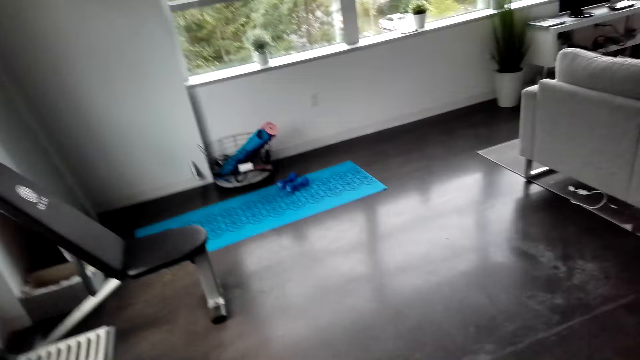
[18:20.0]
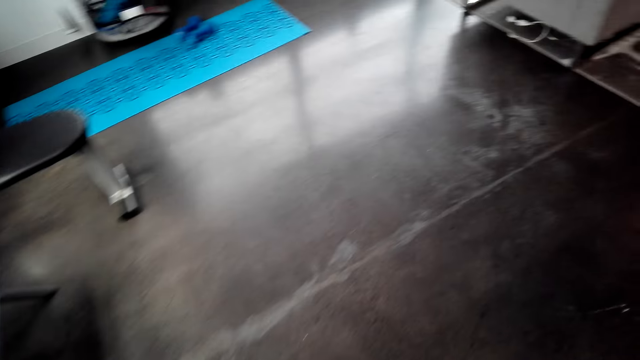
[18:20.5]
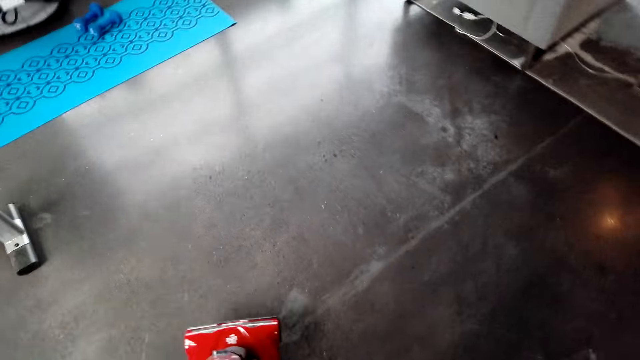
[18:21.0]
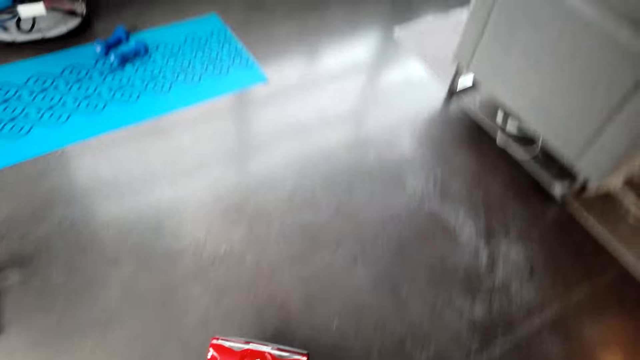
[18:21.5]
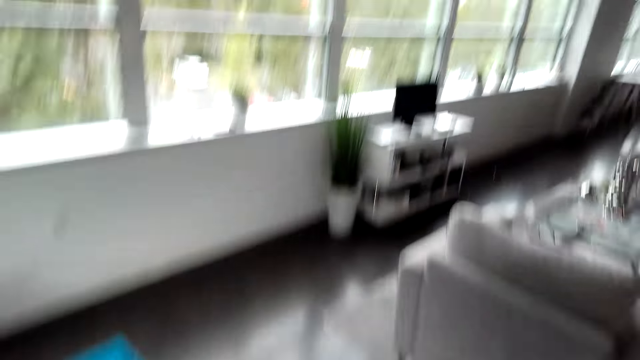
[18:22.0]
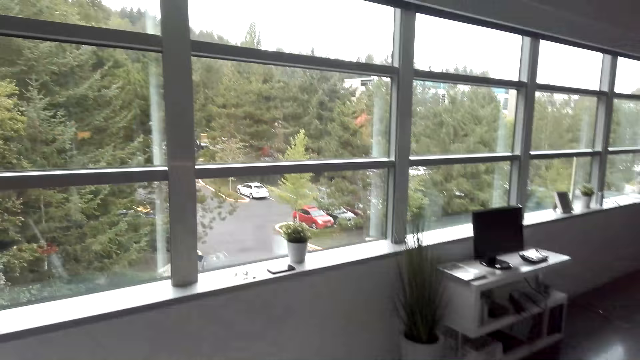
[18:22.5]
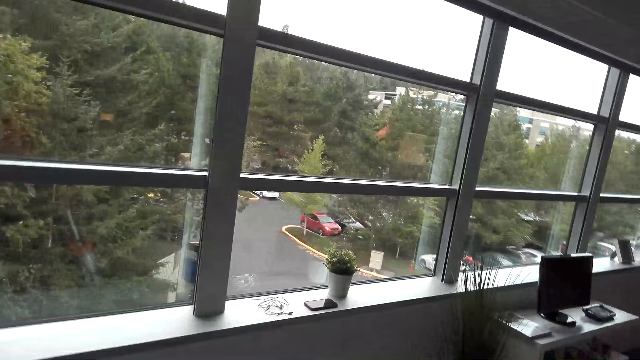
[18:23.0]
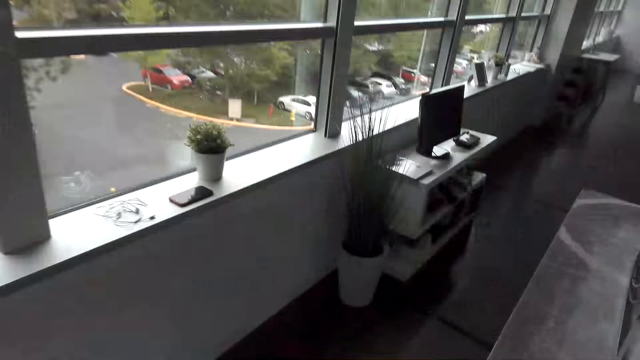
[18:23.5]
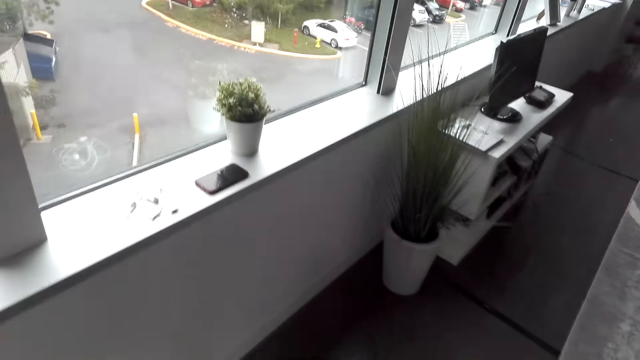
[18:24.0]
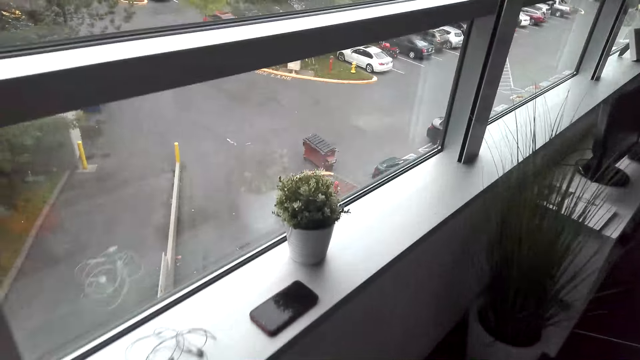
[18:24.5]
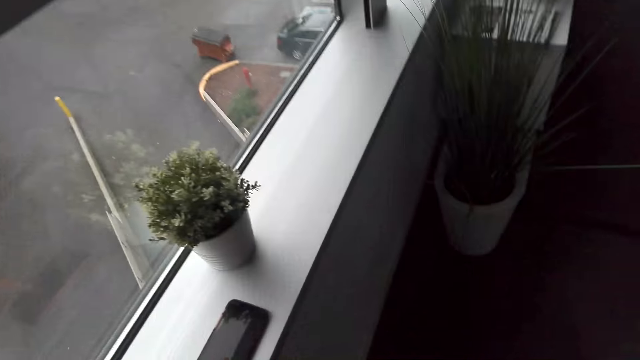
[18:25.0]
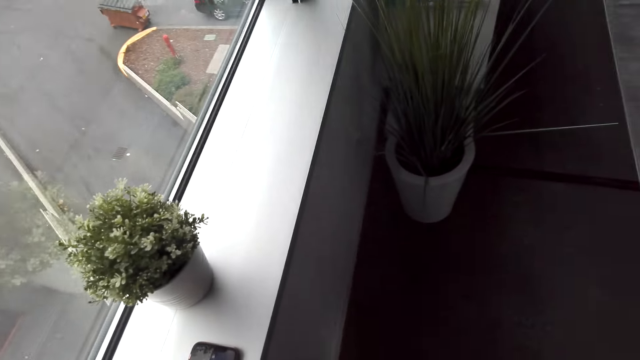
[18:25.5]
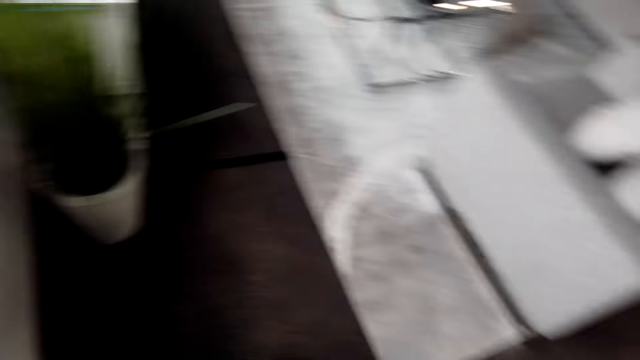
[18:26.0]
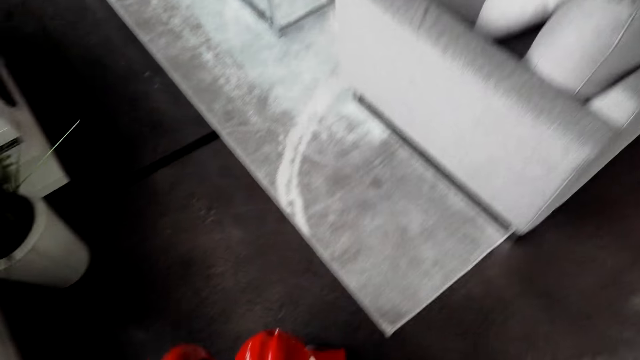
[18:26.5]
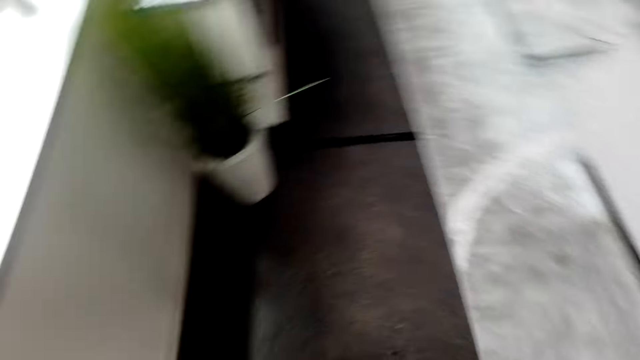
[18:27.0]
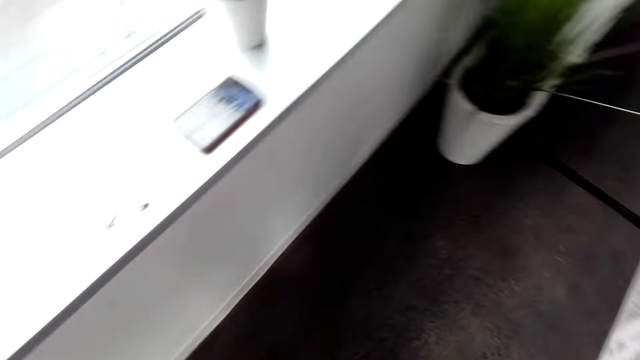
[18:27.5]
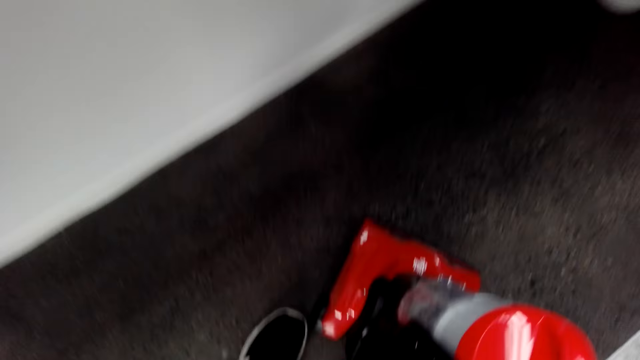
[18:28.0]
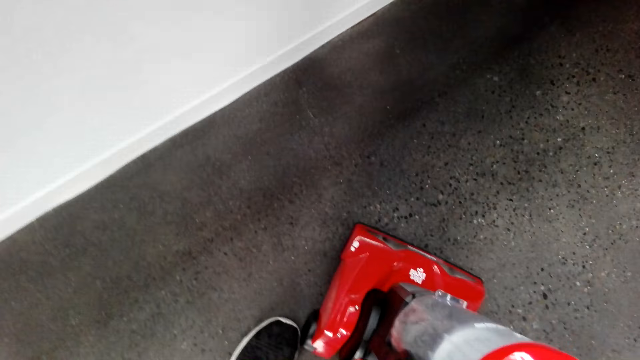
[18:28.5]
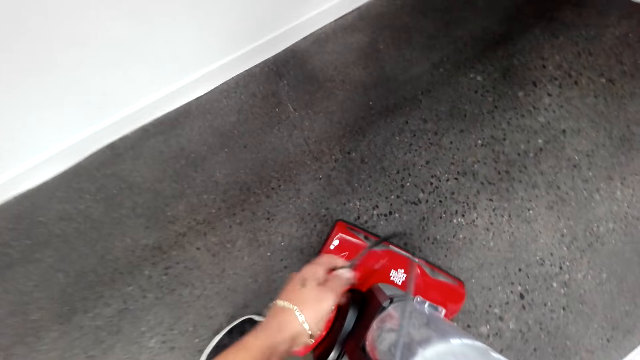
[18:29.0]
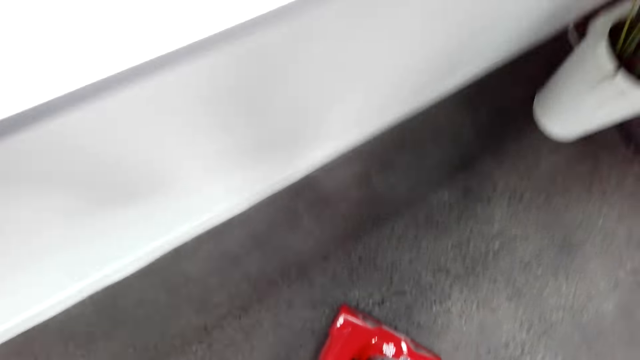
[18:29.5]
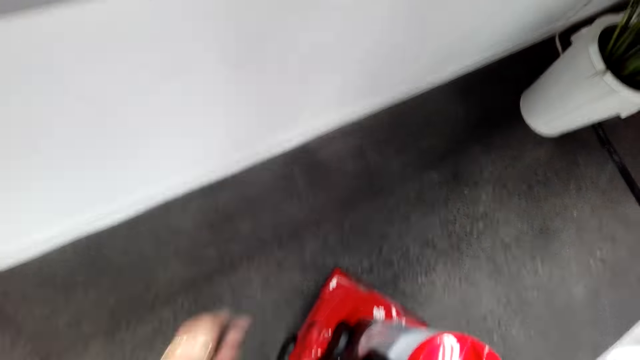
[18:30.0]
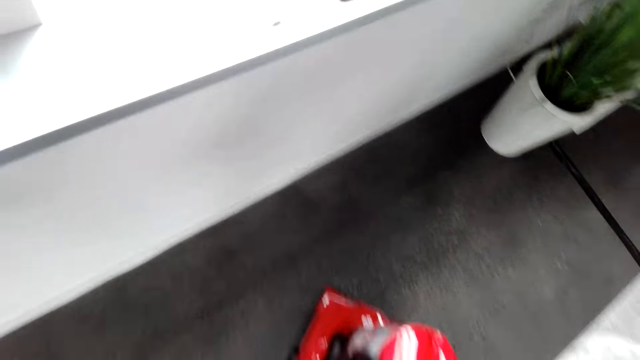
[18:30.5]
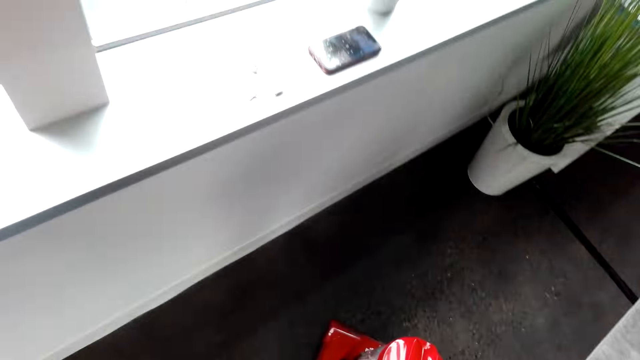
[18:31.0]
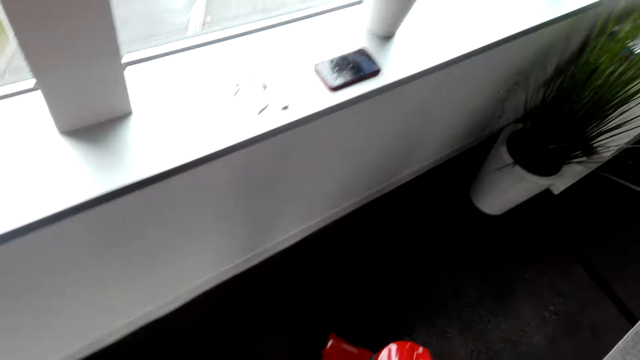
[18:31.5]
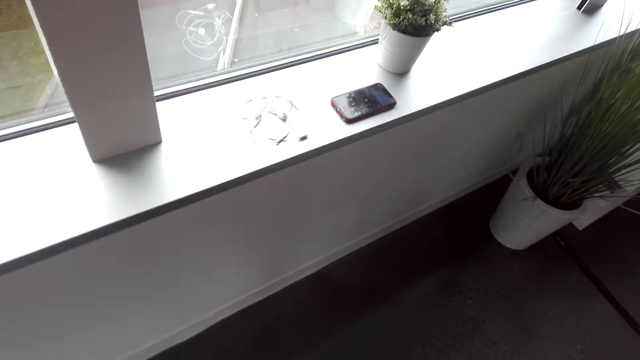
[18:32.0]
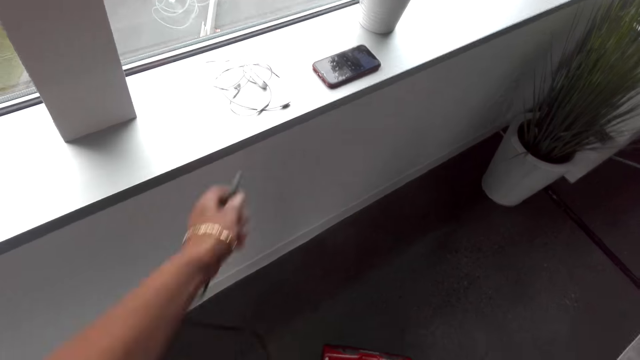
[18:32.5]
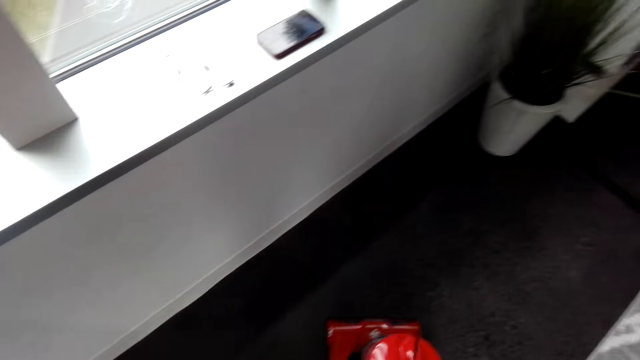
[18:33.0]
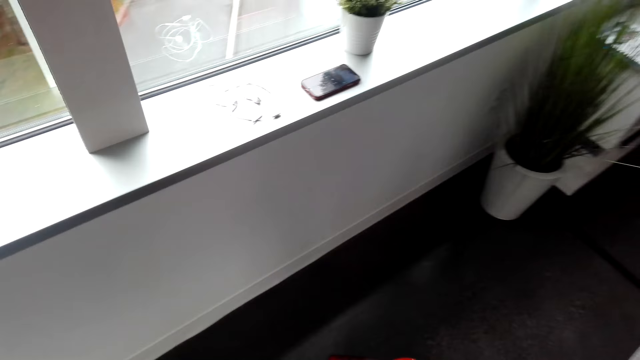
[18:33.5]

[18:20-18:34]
The camera wearer pushes a vacuum cleaner in the room. They walk in the house. They lift the vacuum cord. They straighten the cable of the vacuum cleaner.

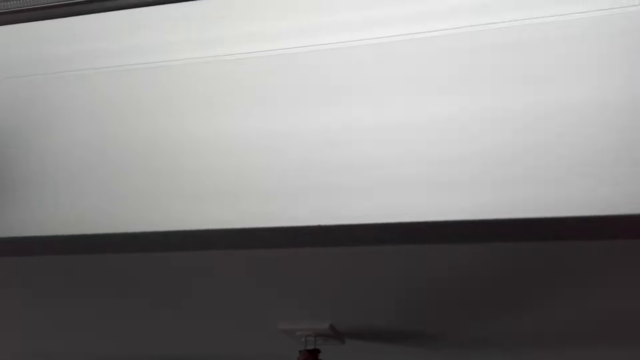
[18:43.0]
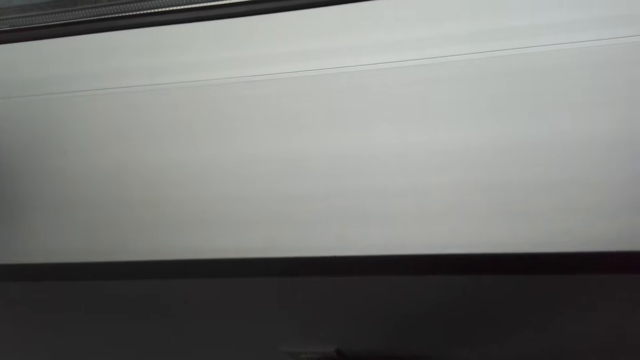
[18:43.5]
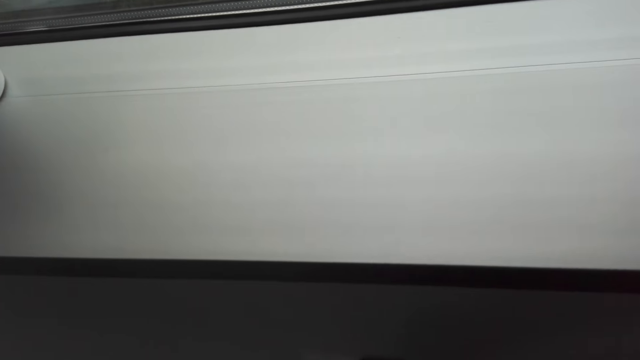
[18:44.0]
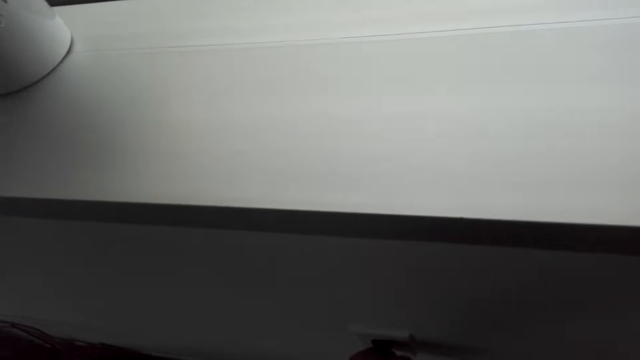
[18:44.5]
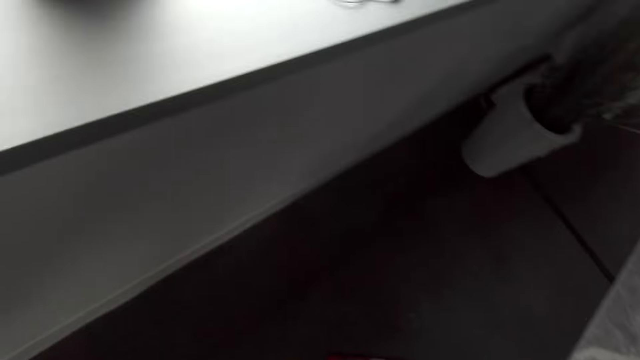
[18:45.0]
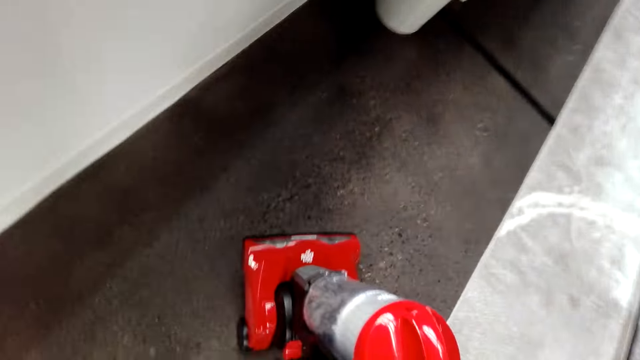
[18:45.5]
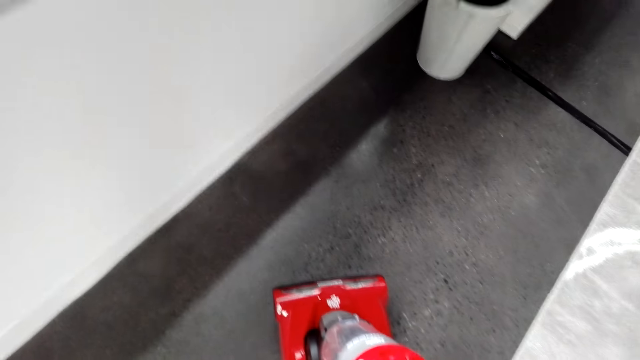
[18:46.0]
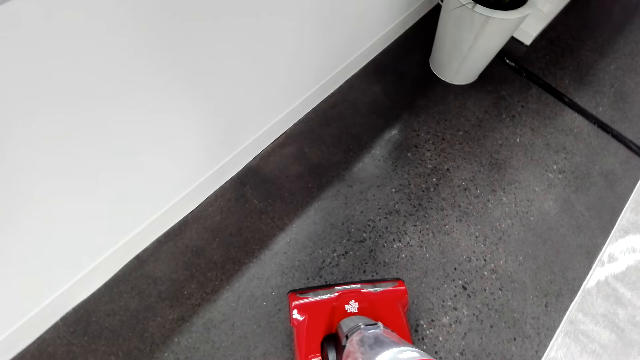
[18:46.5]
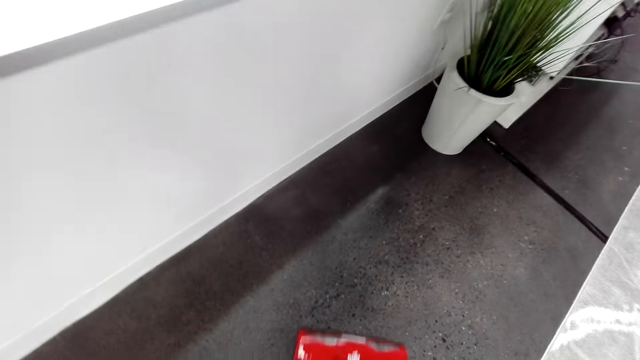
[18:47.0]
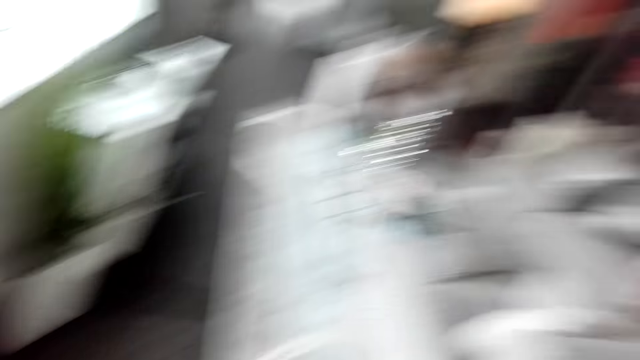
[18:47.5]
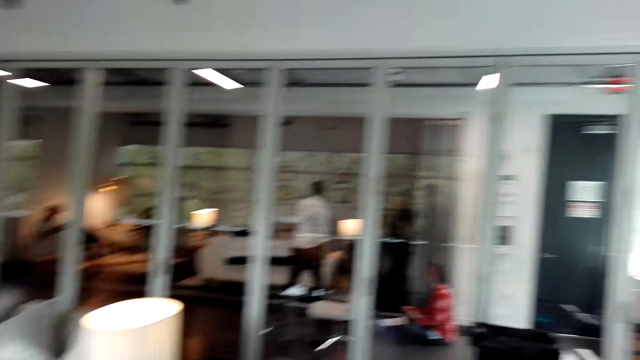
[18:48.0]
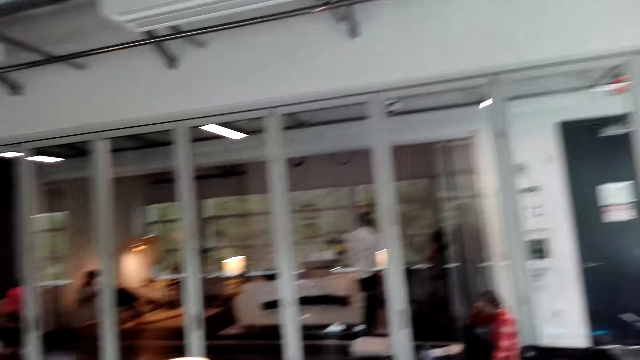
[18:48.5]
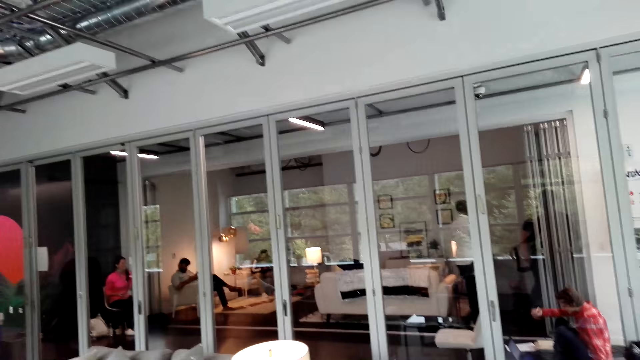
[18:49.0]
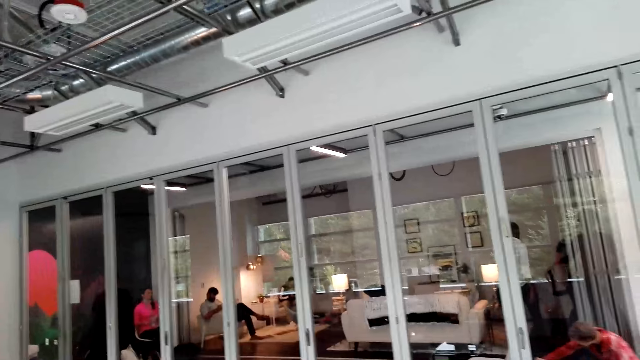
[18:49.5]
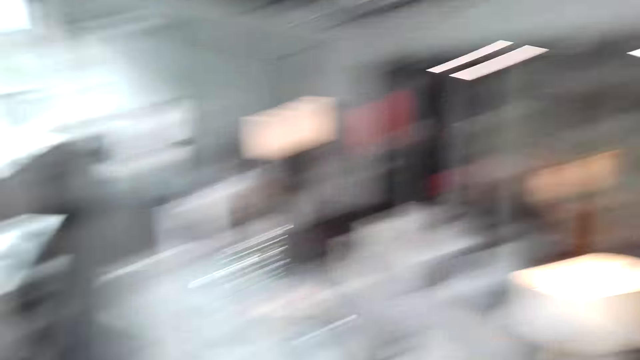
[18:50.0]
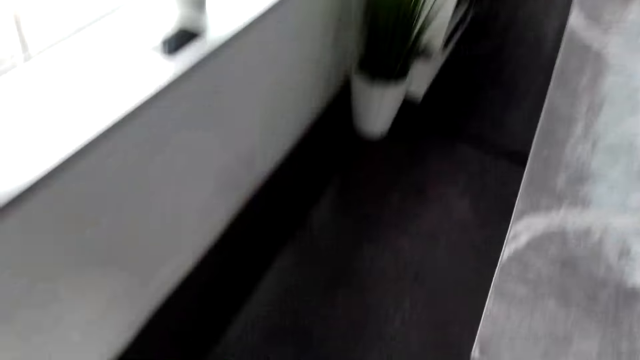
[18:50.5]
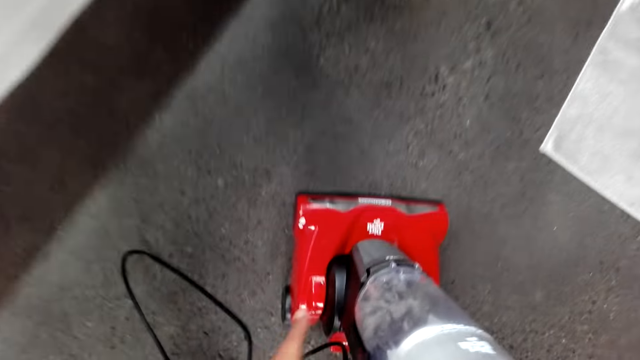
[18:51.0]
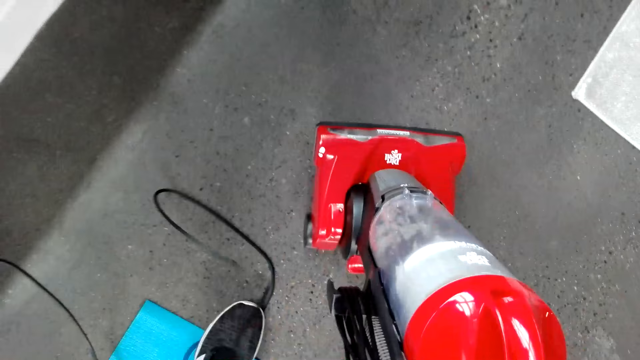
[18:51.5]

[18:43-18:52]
The camera wearer plugs in the vacuum to the socket.
